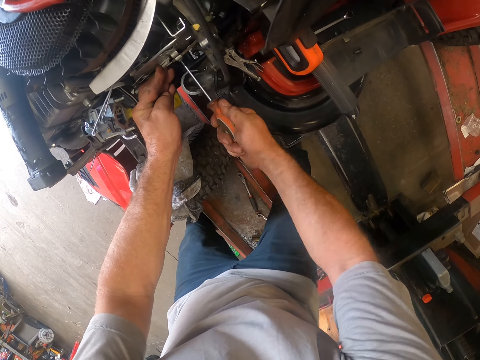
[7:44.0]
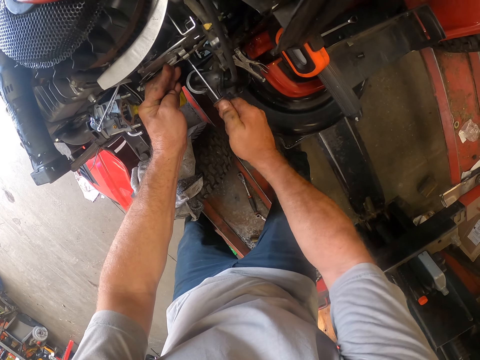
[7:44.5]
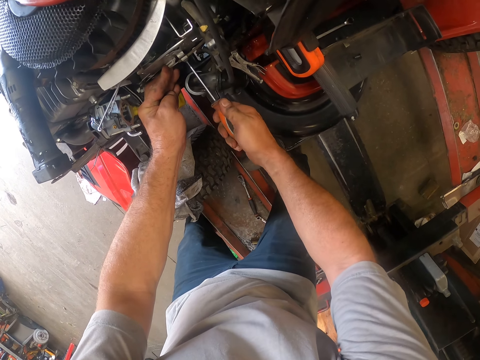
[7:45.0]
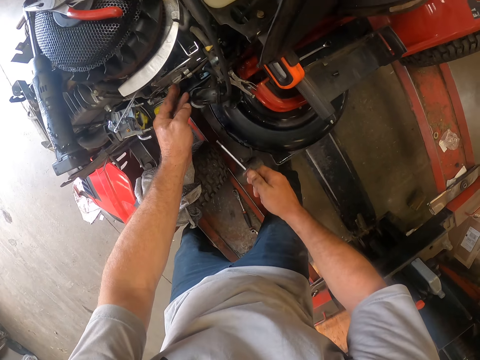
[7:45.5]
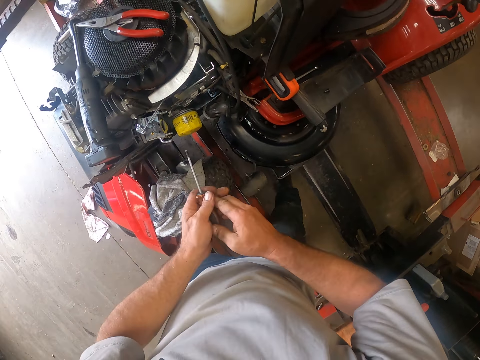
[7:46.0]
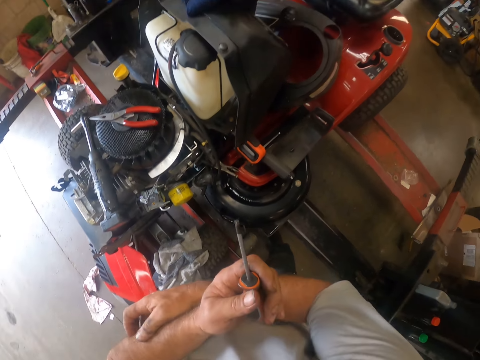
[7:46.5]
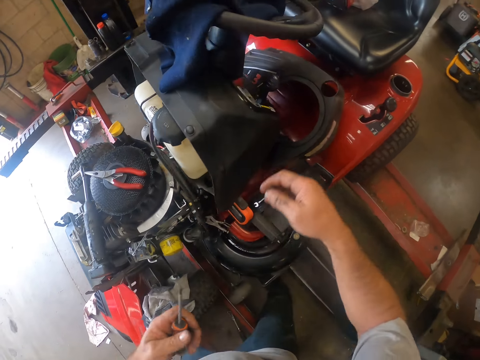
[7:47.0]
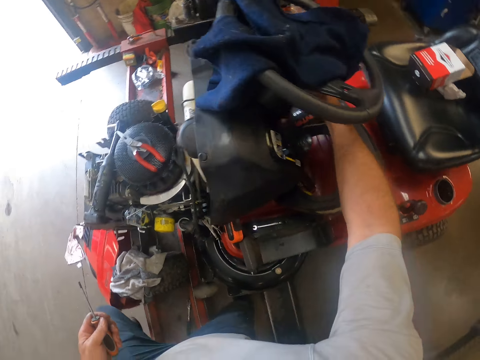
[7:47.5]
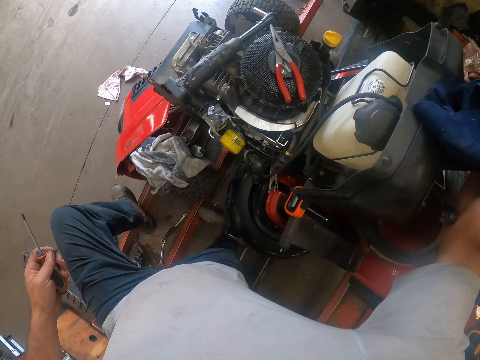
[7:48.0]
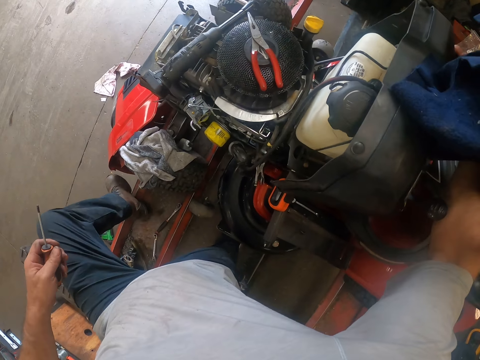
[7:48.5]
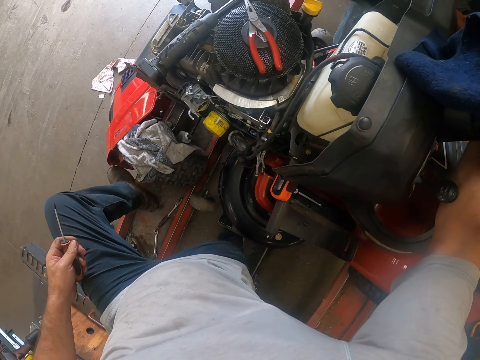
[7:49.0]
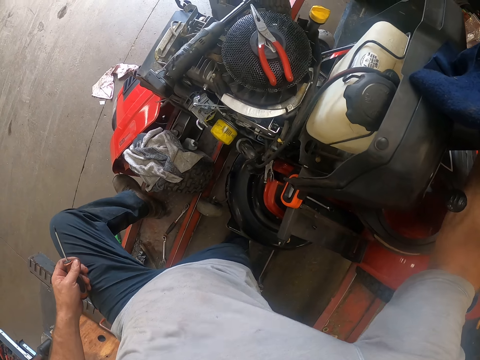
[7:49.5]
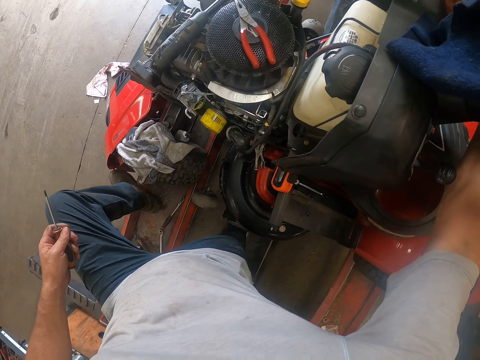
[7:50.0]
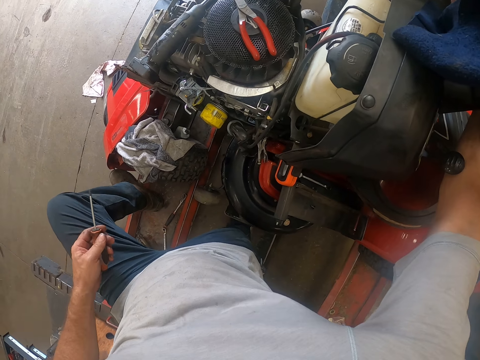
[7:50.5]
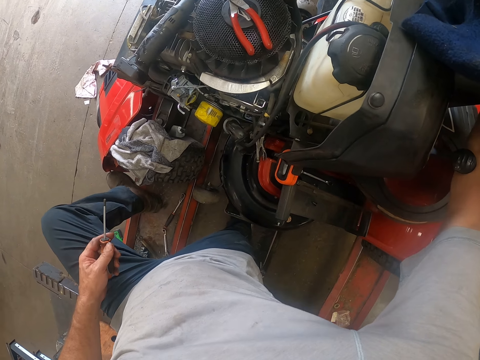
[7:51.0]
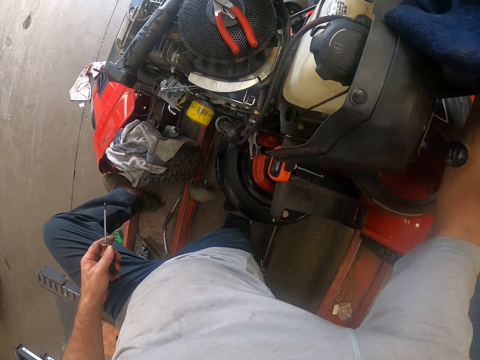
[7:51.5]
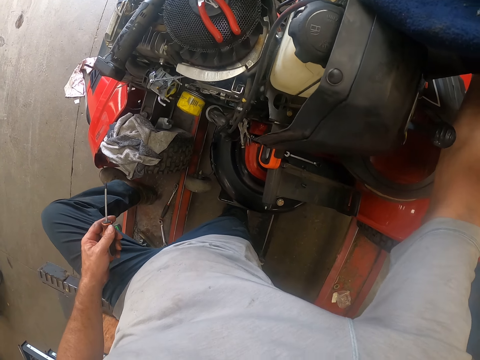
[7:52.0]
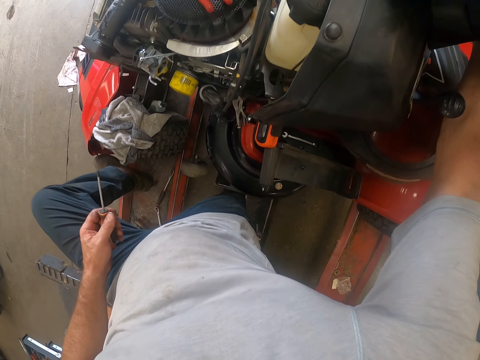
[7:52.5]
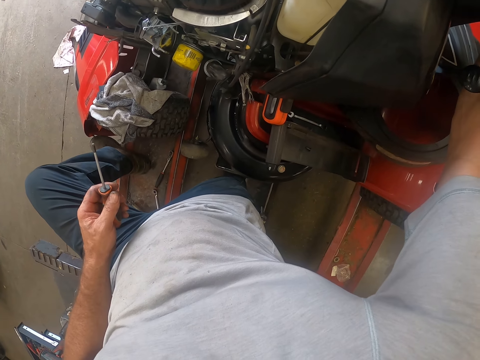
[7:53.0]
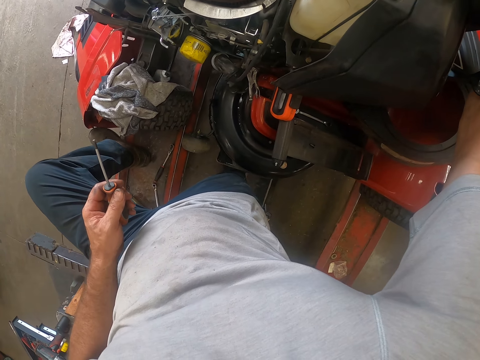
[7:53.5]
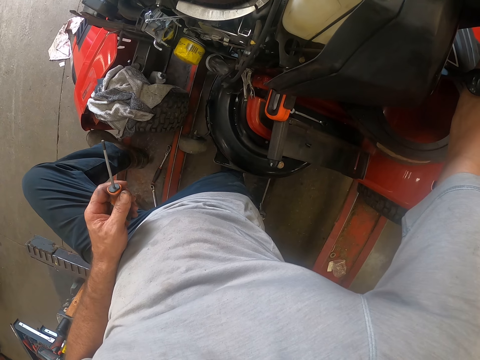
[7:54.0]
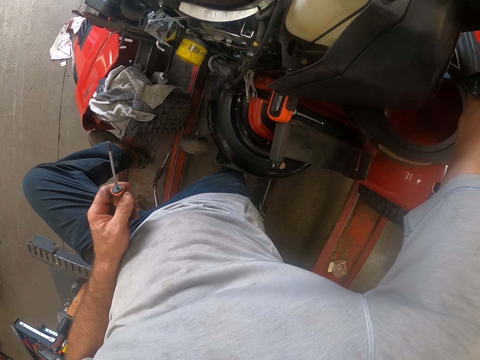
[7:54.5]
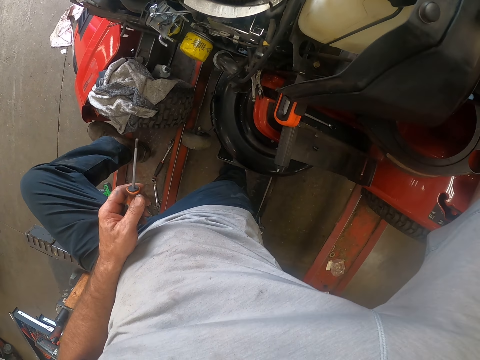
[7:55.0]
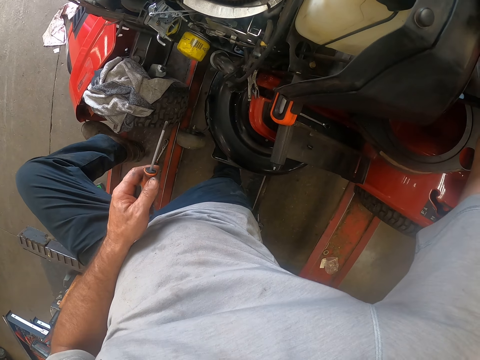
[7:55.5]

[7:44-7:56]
The camera wearer removes the screwdriver from the lawn mower. He unhands the part of the lawn mower. He passes the screwdriver from his right hand to his left hand. He scratches his left hand with his right hand. He touches the lawn mower with his right hand. He places his leg on the bench.

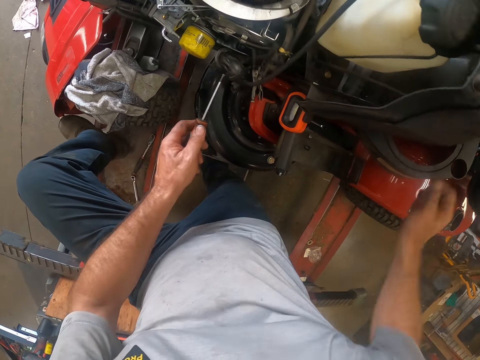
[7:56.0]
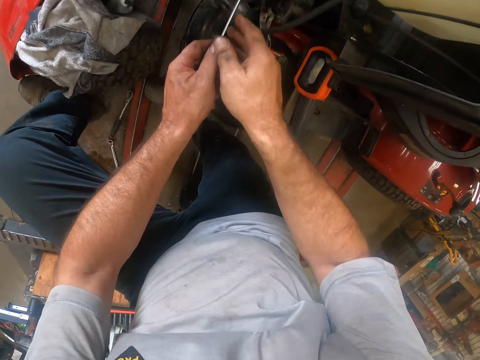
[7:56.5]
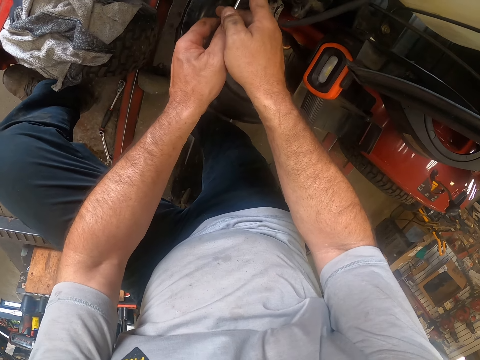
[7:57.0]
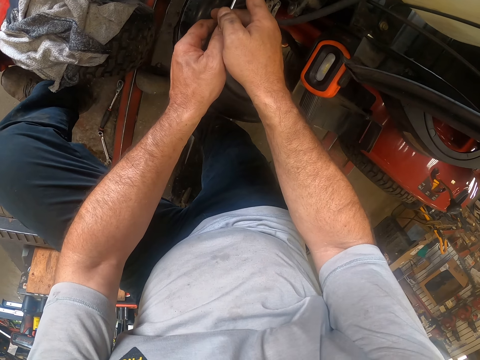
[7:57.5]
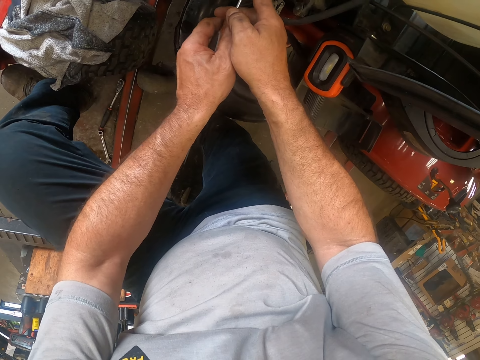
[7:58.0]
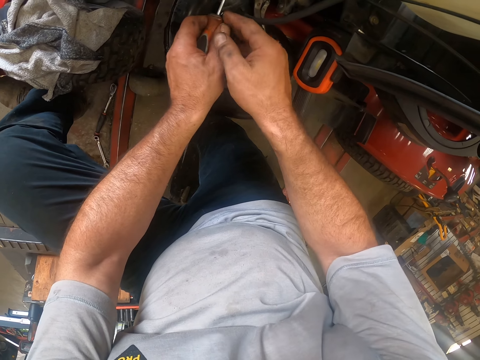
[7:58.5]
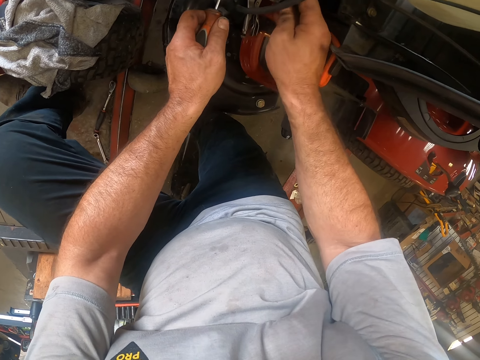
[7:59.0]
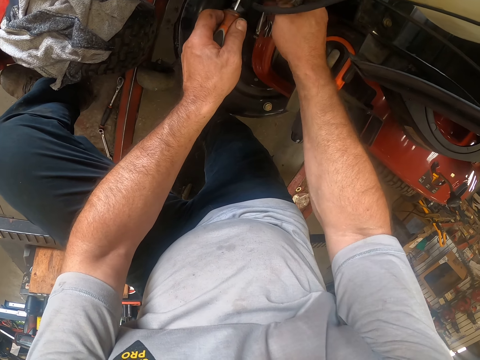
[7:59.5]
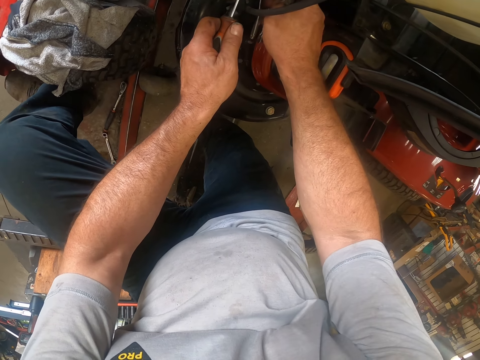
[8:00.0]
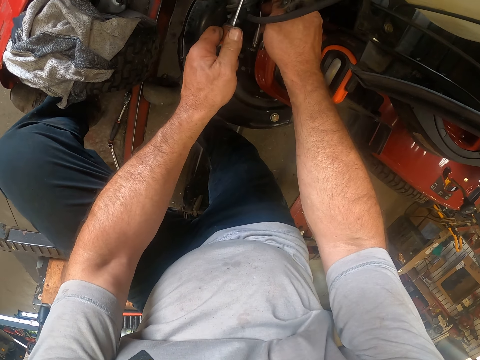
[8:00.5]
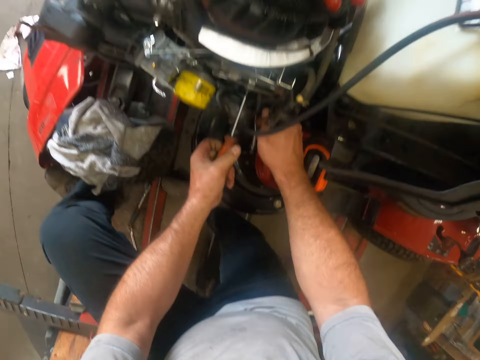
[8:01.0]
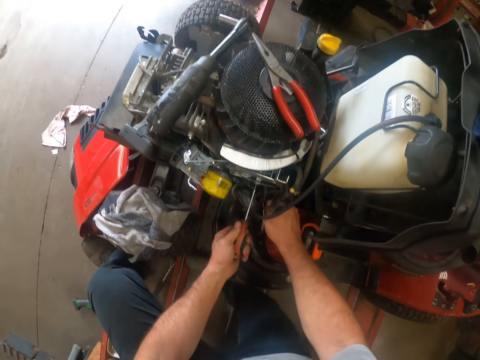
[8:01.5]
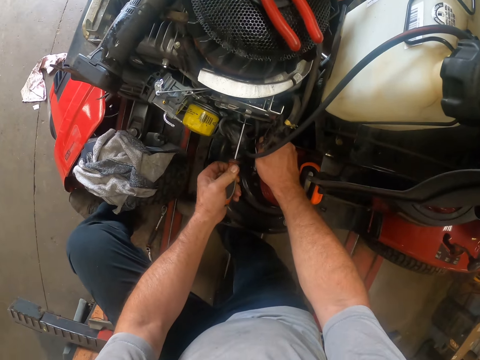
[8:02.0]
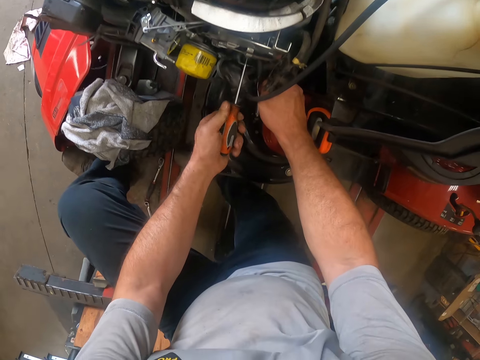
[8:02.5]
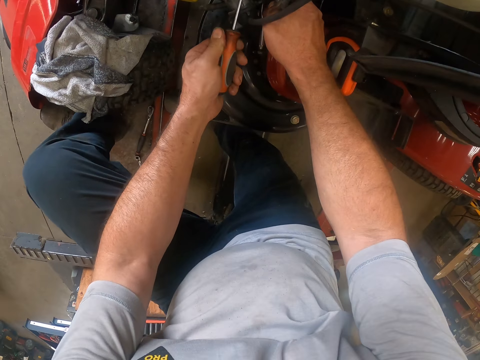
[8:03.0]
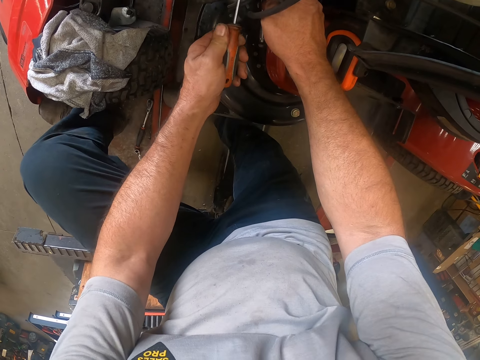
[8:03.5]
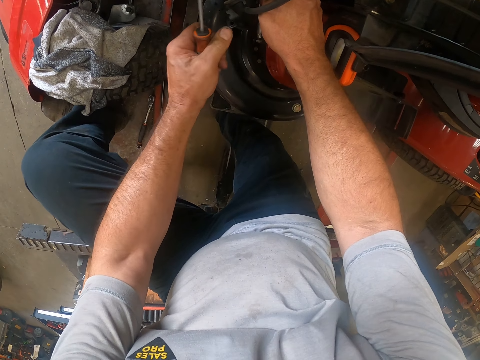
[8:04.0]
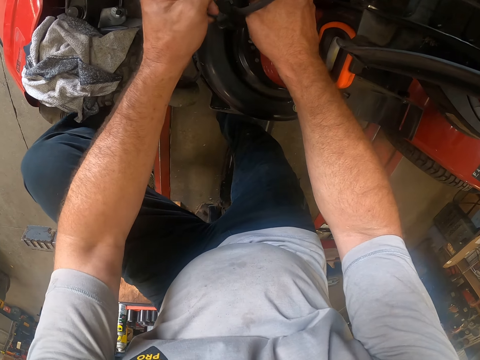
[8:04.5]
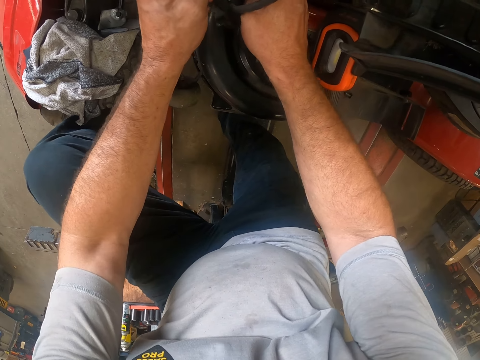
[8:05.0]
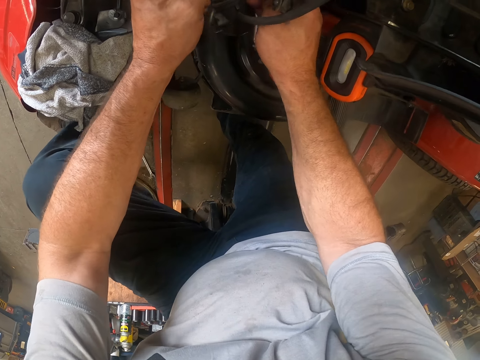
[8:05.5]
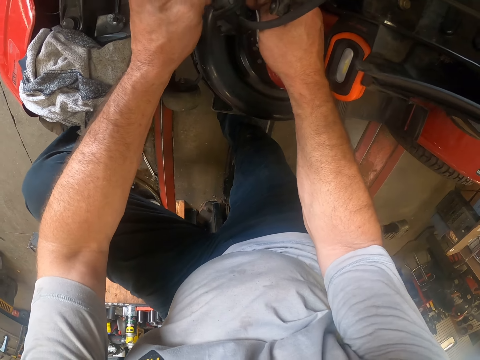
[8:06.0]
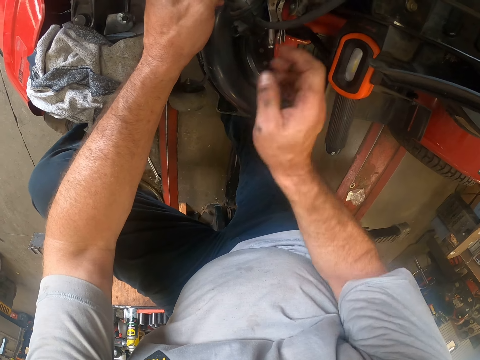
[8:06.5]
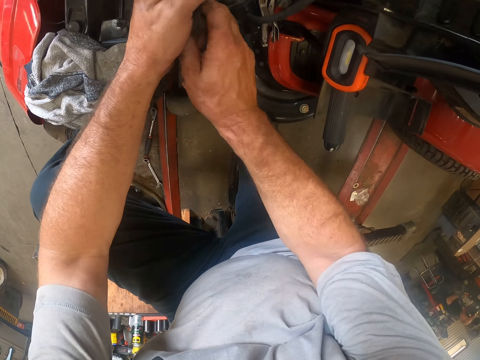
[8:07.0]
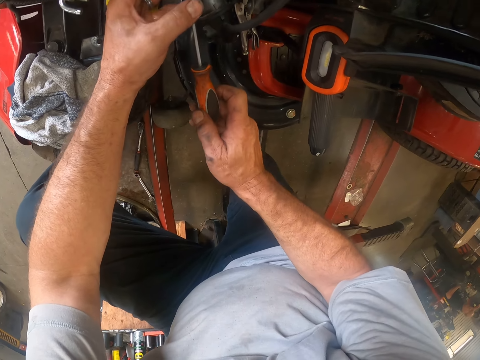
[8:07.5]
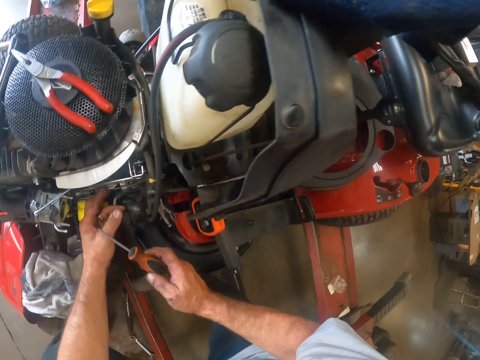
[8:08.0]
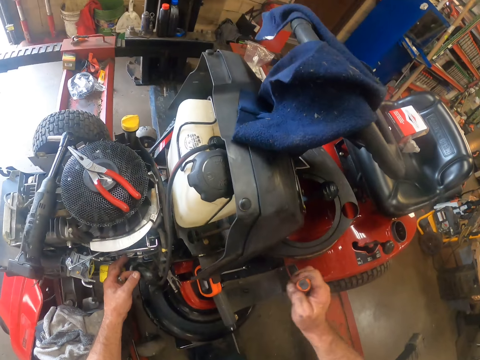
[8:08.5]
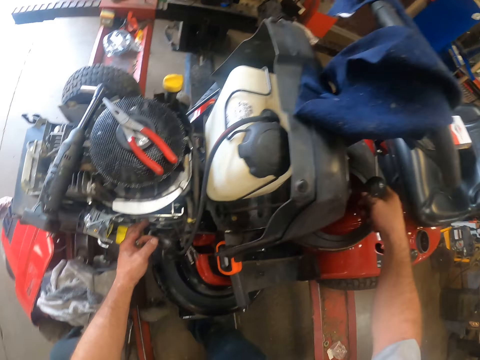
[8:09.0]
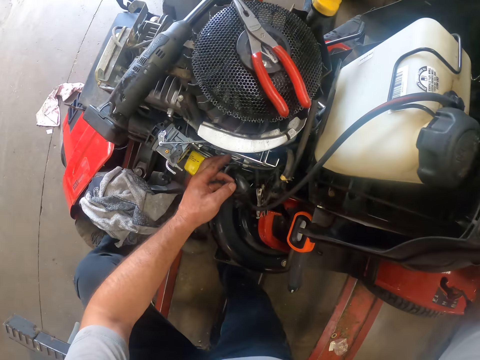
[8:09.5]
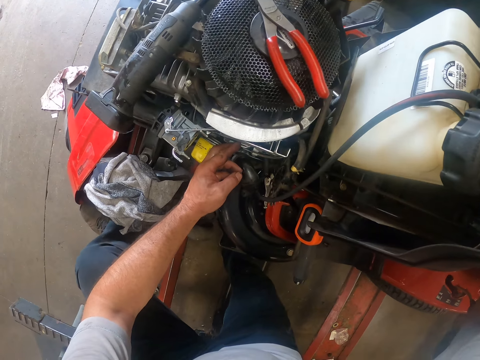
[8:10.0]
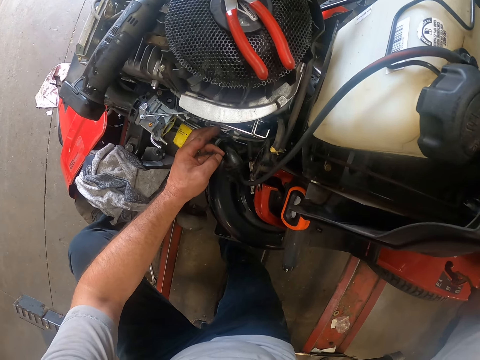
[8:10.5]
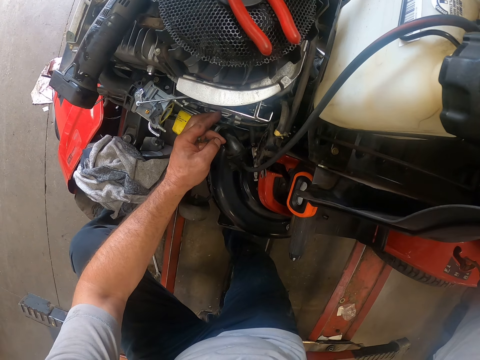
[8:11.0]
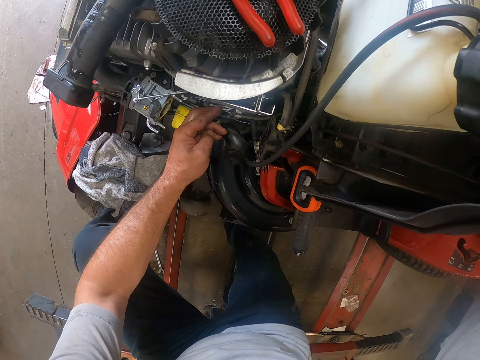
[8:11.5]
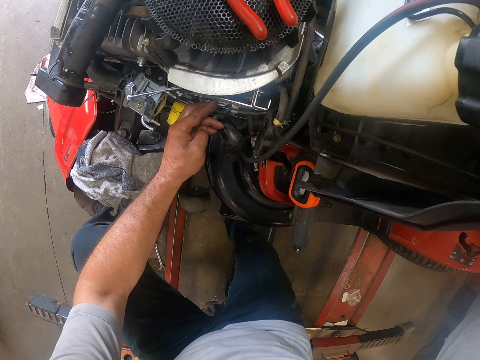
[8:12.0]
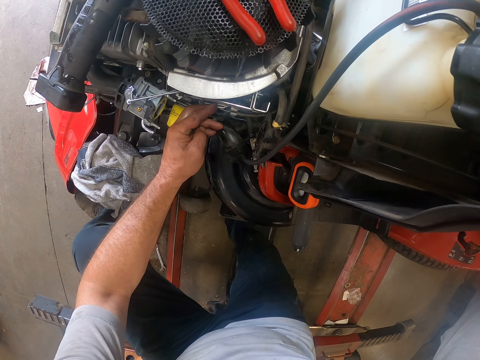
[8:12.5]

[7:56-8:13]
The camera wearer fits the screwdriver in a nut. He uses the screwdriver in his left hand on the lawn mower. He holds part of the lawn mower. He tightens something with the screwdriver. He holds the screwdriver. He fixes the lawn mower. He picks up the screwdriver. He passes the screwdriver from his left hand to his right hand. He holds part of the lawn mower. He moves his right hand on the lawn mower.
